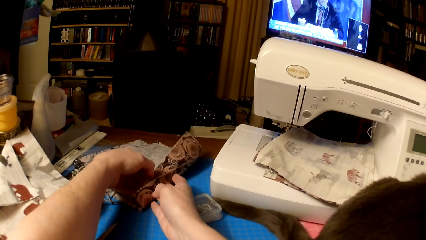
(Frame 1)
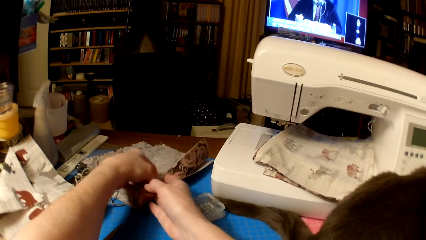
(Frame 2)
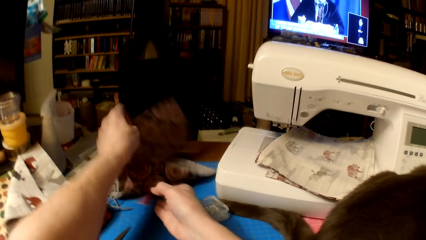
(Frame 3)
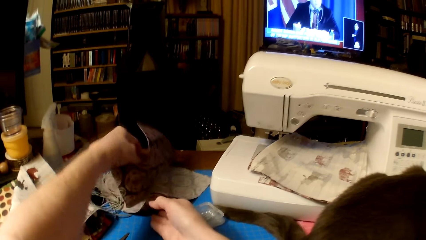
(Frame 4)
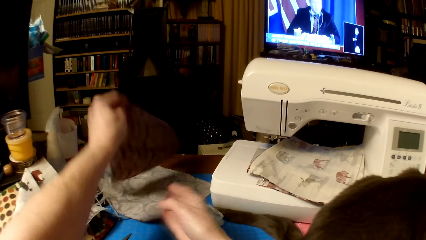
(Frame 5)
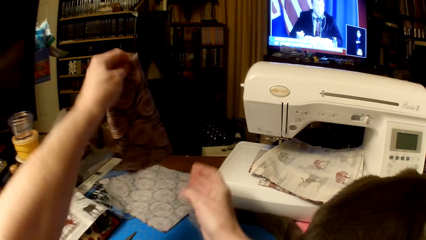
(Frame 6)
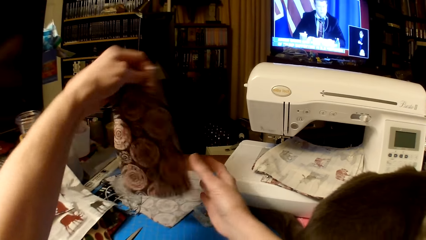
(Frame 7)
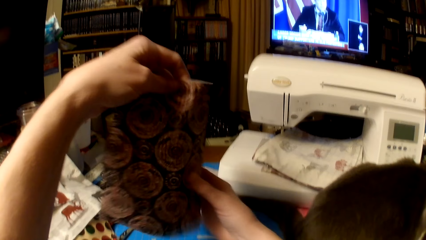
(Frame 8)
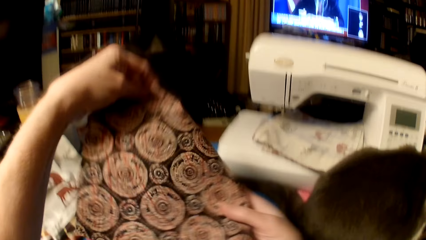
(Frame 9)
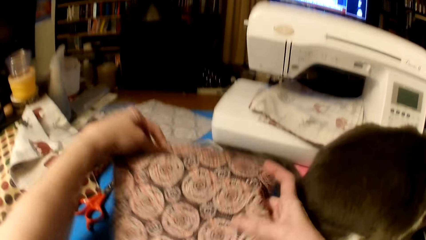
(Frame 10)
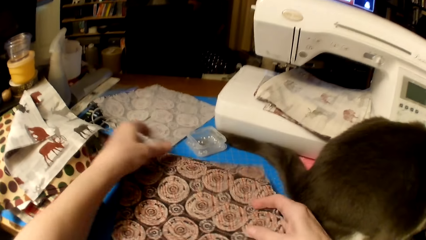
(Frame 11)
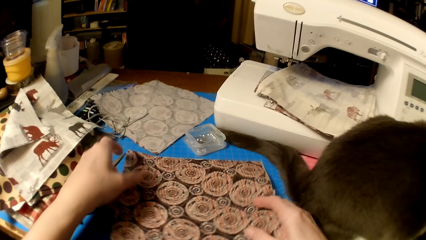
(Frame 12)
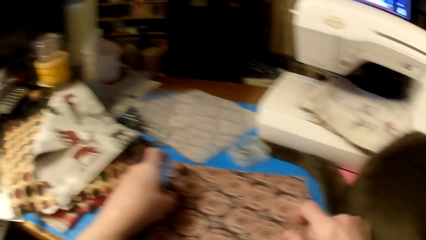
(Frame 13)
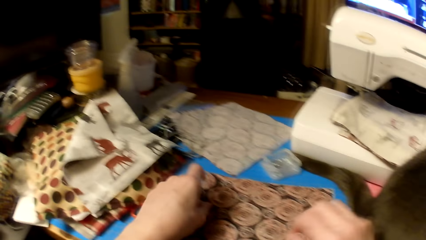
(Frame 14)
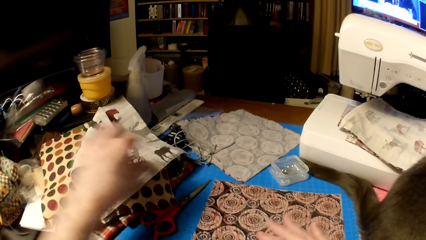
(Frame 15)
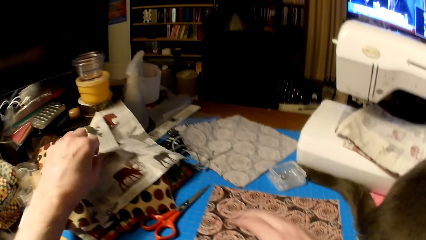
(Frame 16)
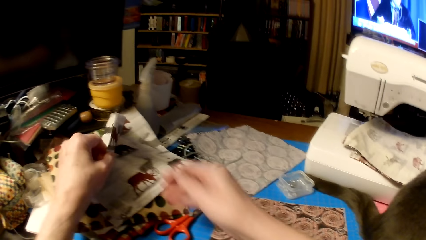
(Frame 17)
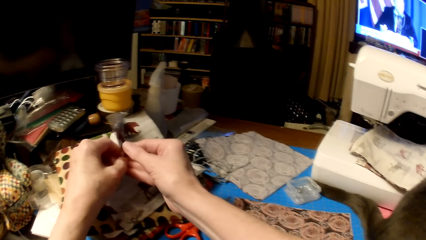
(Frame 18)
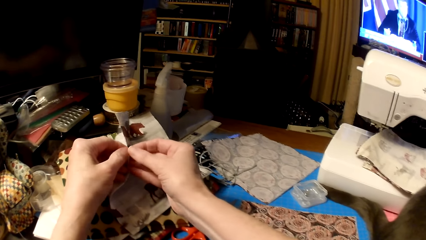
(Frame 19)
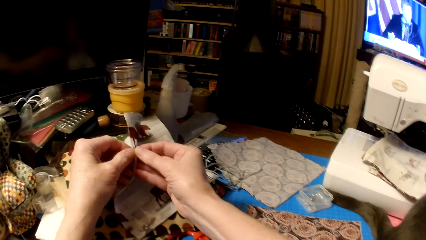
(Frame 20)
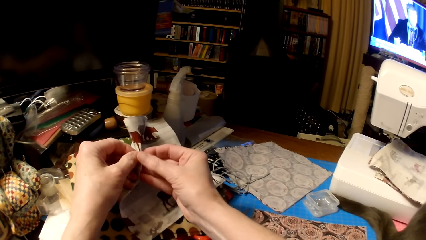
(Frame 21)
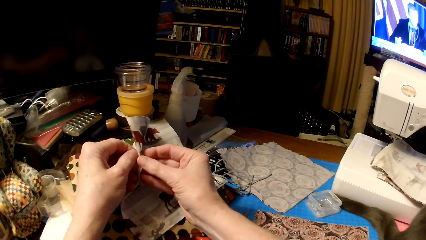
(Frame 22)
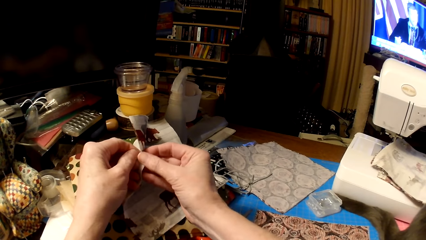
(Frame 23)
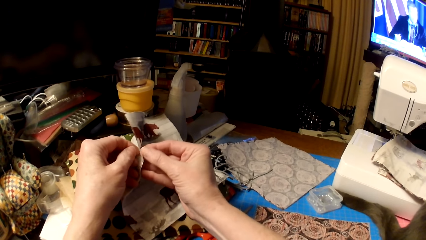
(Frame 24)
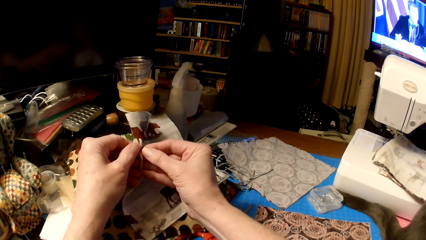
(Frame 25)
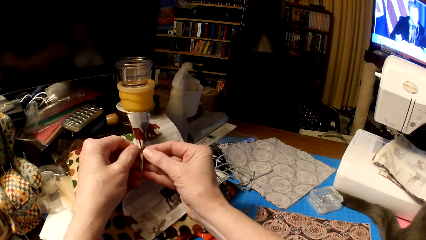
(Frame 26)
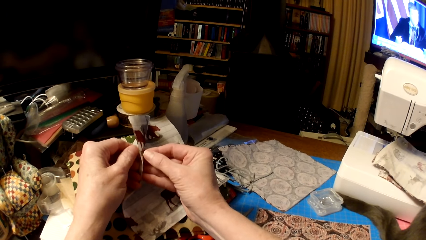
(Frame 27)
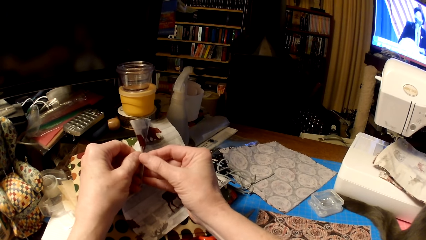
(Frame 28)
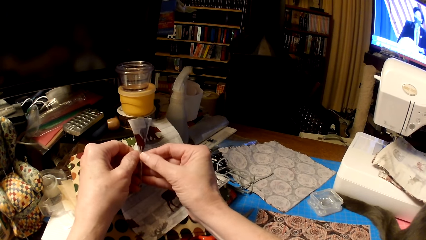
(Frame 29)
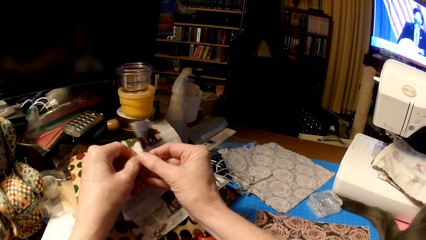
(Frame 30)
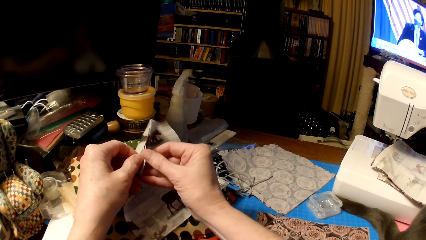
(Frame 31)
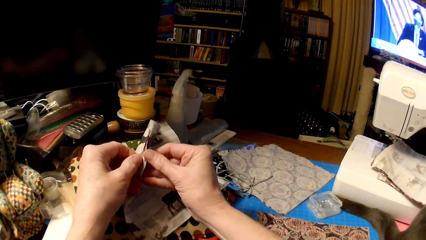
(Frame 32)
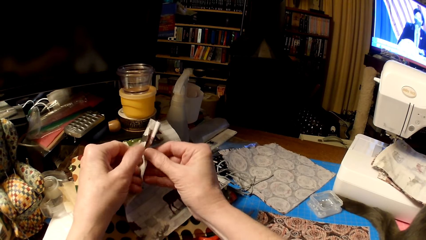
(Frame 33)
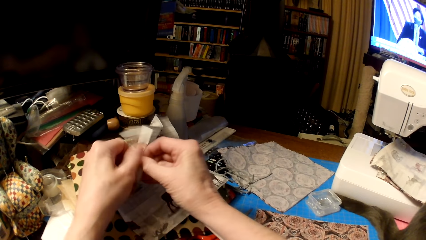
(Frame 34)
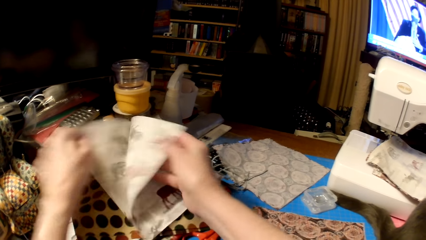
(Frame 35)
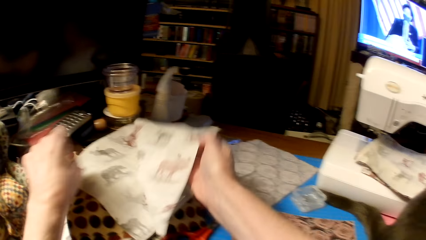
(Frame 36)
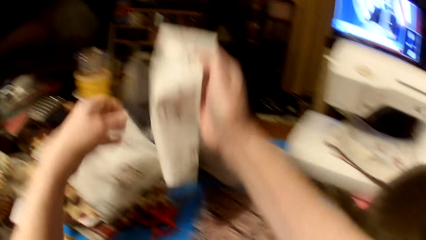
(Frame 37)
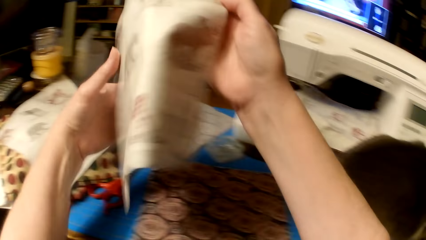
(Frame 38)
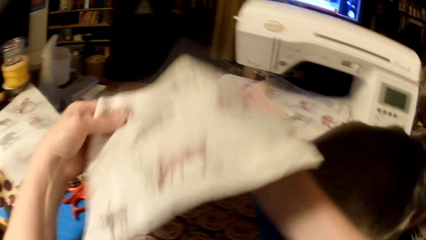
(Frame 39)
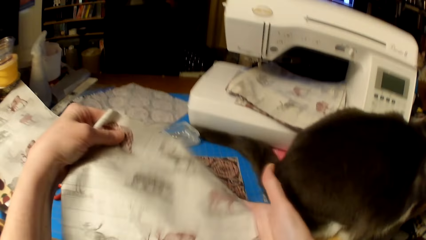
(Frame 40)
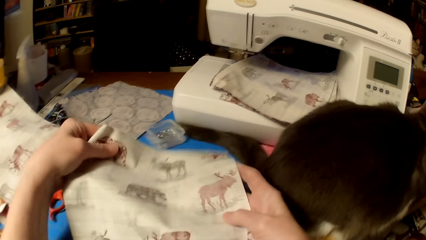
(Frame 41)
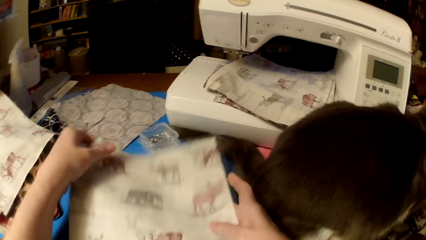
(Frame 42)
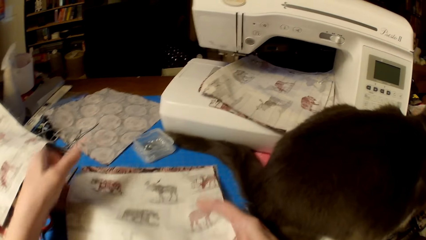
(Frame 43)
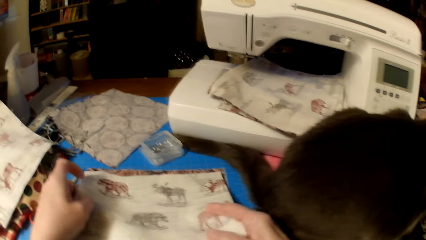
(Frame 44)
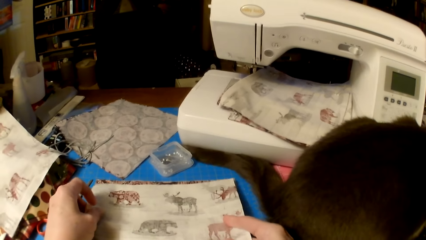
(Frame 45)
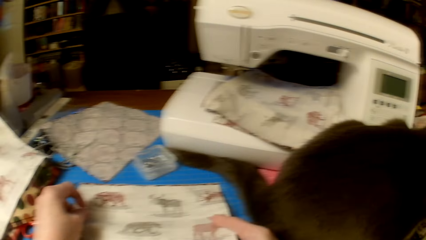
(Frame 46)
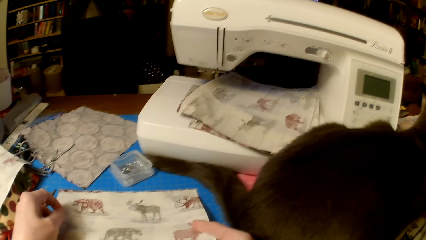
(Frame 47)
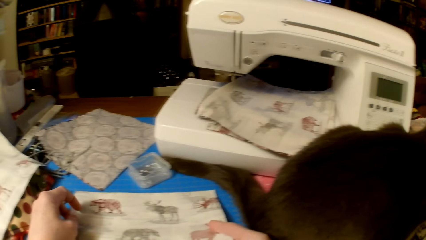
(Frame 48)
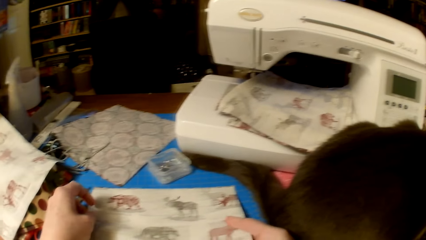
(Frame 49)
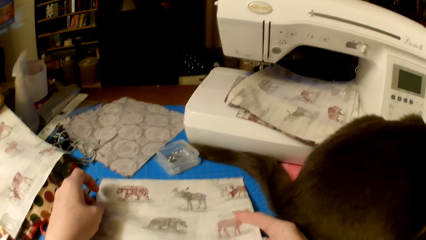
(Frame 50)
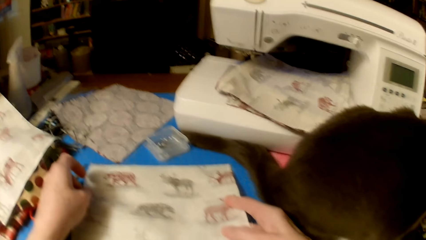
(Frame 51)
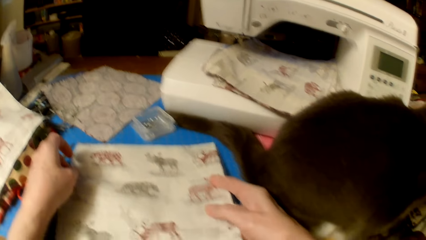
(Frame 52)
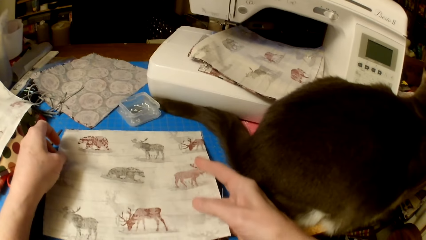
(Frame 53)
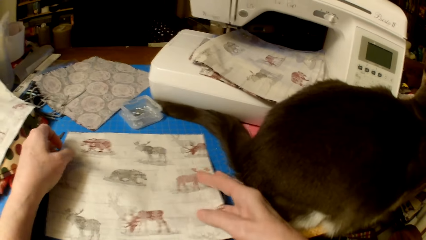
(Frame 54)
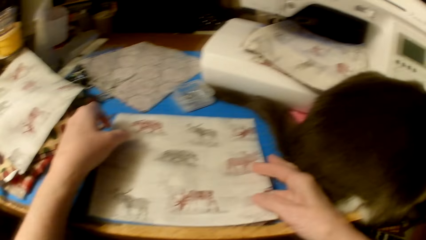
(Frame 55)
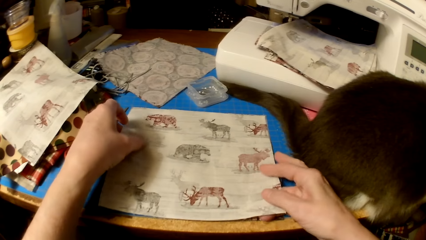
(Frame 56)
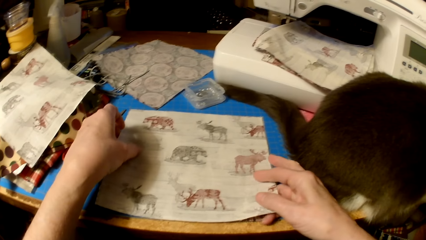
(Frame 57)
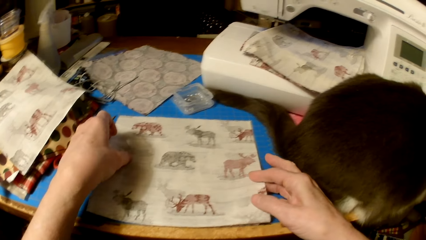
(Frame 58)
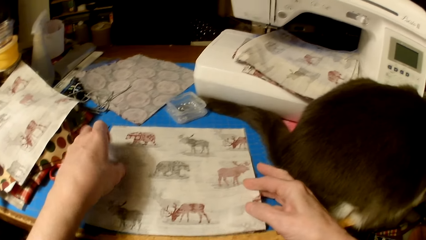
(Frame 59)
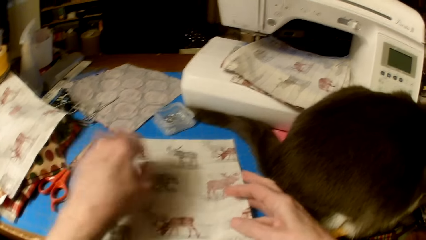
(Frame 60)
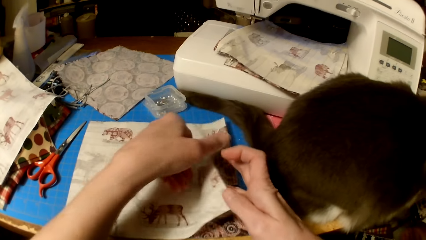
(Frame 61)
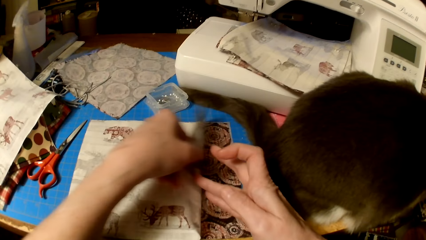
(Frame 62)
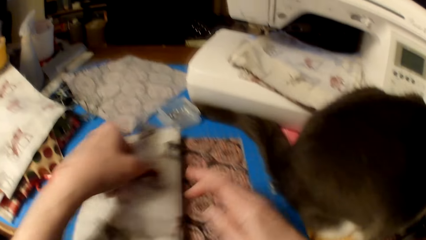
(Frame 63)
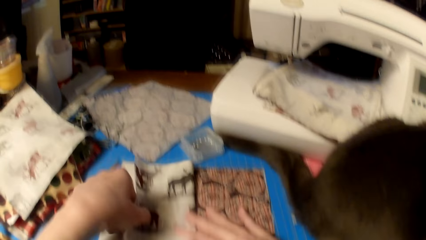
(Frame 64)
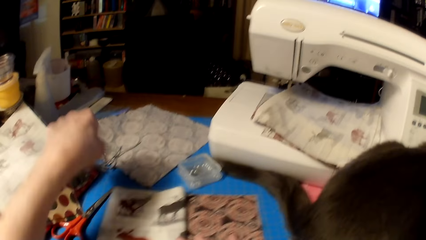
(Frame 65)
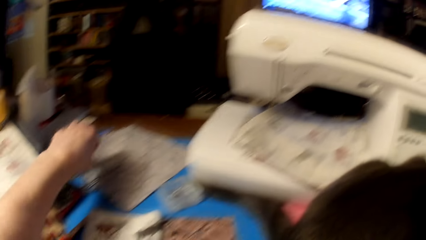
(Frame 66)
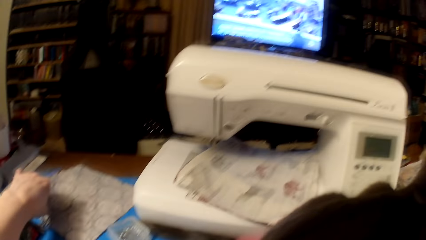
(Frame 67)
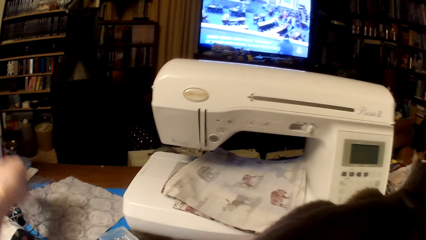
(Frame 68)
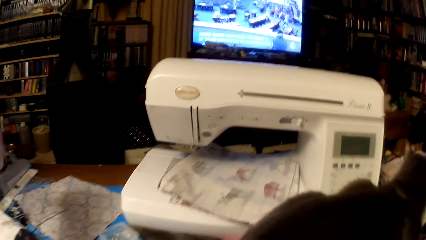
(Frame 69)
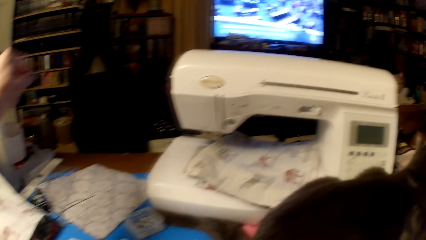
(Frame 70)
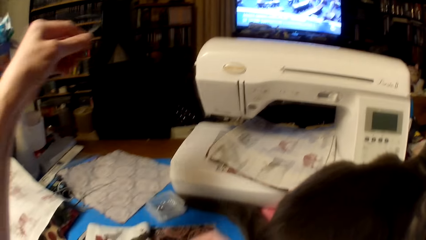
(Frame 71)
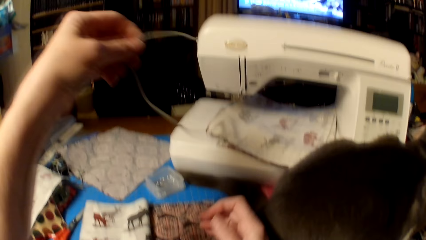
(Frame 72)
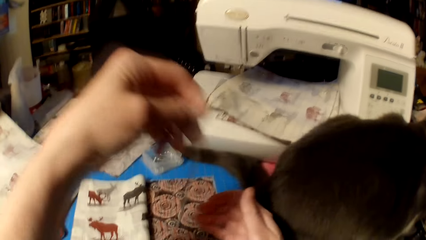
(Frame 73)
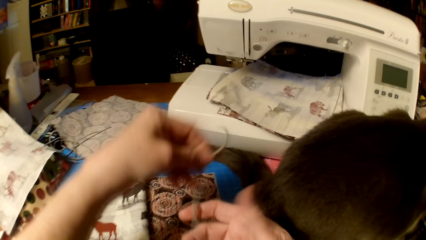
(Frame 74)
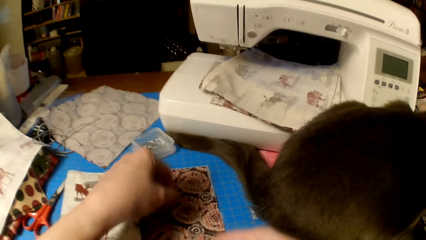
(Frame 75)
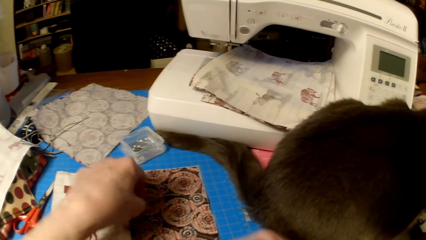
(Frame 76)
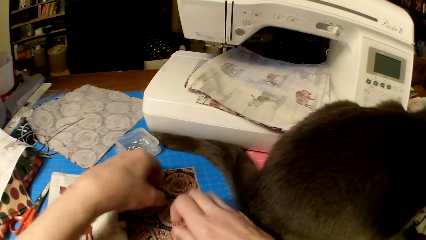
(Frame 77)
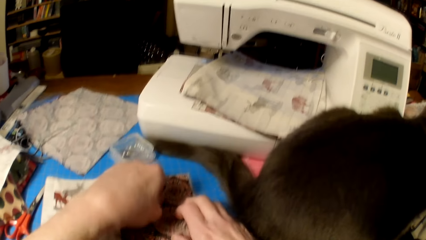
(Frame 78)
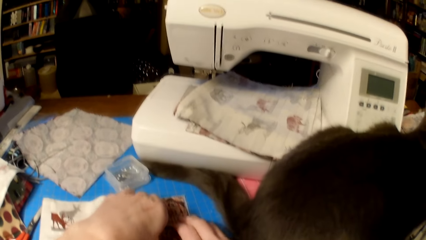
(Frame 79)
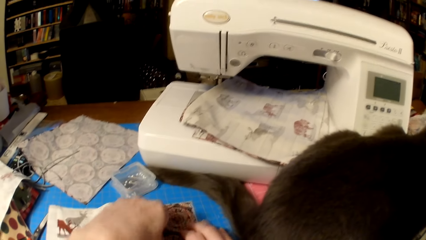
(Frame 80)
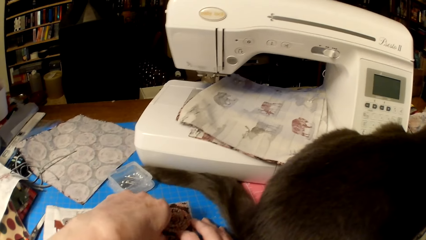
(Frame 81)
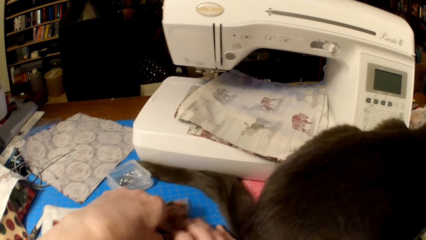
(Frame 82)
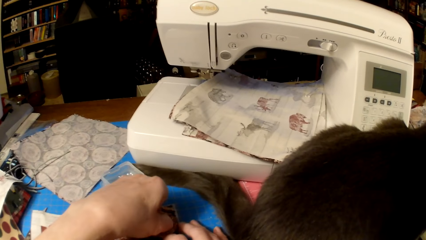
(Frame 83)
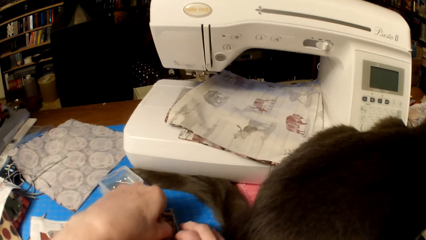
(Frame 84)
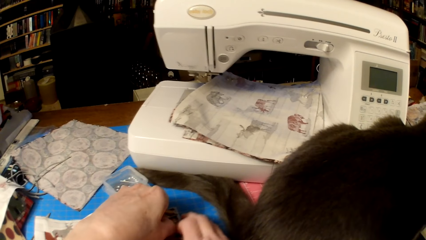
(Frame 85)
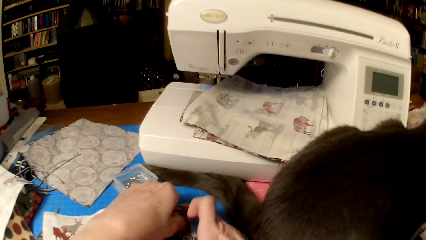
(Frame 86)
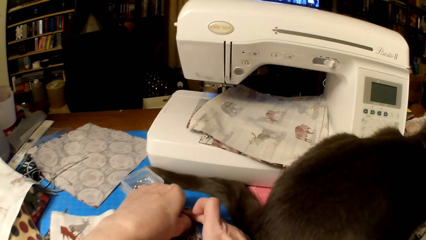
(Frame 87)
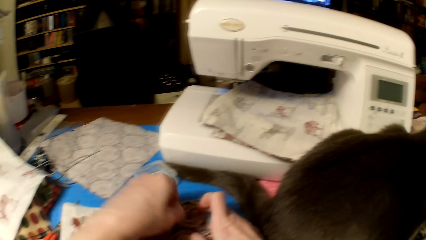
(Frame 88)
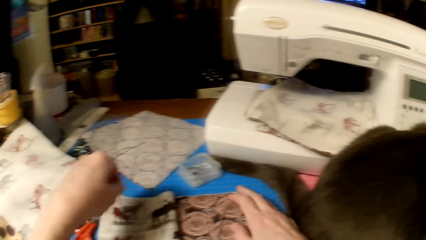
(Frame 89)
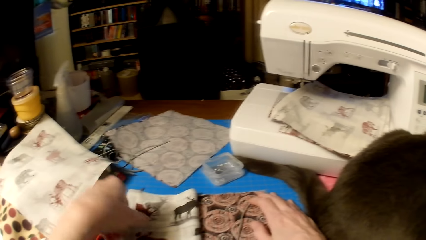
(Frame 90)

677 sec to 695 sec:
The camera wearer puts the piece of cloth on the table. They pick a piece of cloth. They separate pieces of cloth. They put a piece of cloth on the other piece of cloth. They fold the piece of cloth. They pick a knitting thread and put the knitting thread on the piece of cloth.
